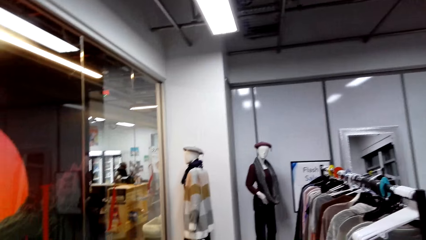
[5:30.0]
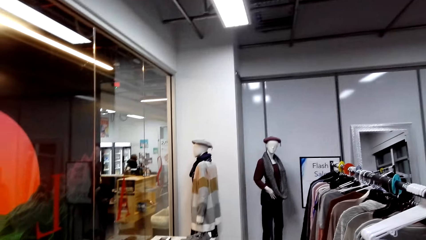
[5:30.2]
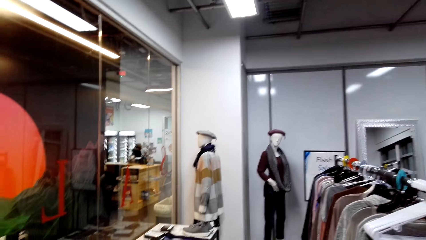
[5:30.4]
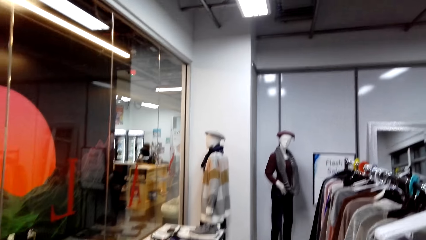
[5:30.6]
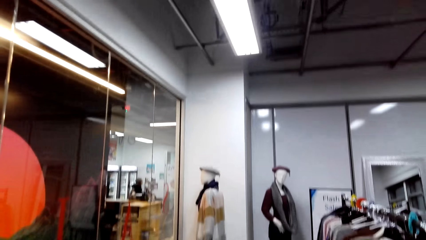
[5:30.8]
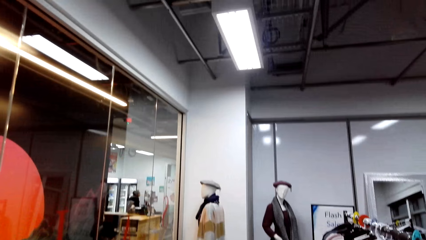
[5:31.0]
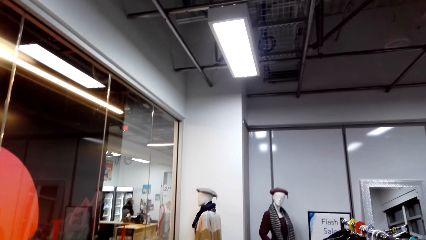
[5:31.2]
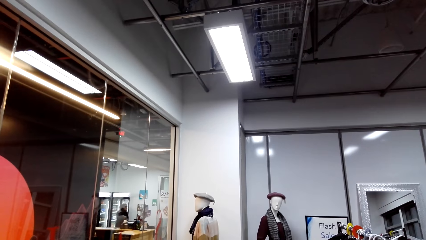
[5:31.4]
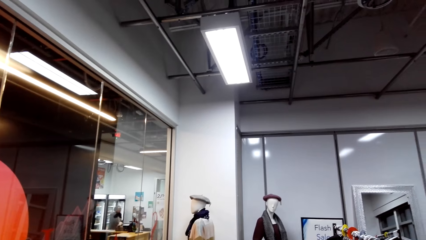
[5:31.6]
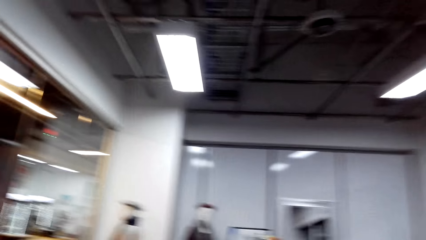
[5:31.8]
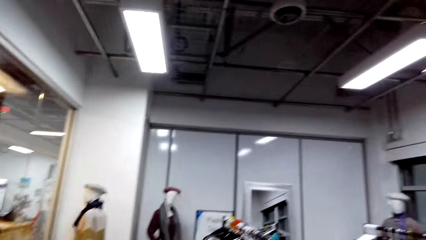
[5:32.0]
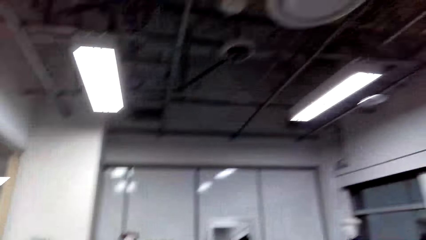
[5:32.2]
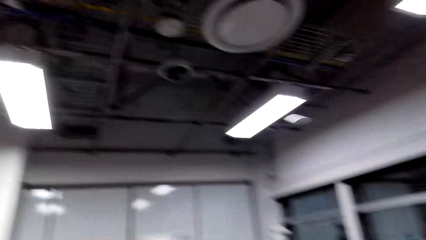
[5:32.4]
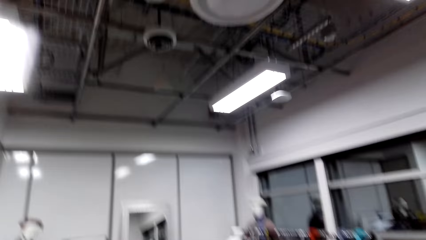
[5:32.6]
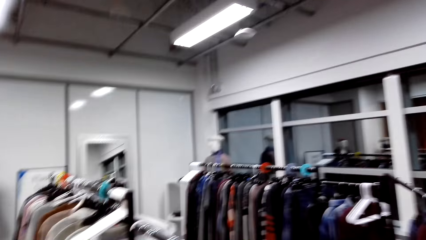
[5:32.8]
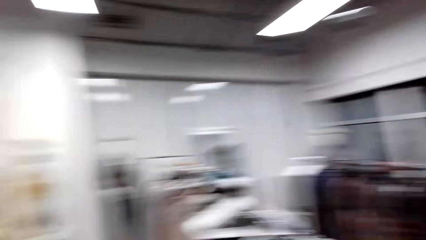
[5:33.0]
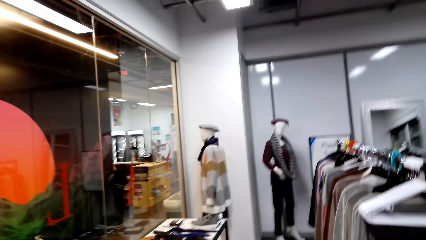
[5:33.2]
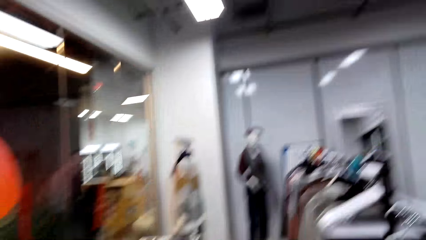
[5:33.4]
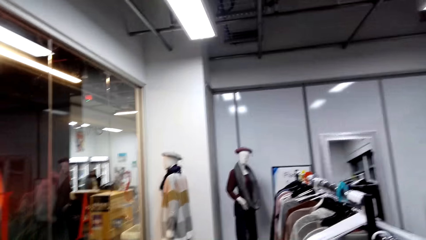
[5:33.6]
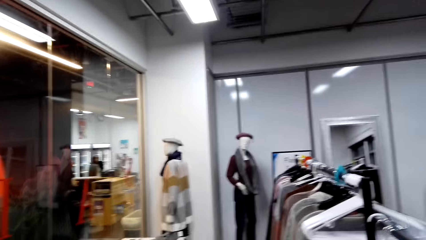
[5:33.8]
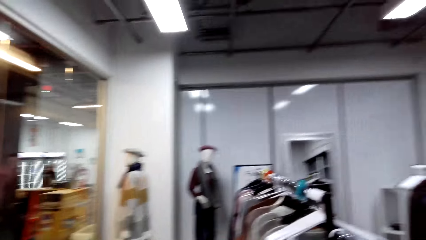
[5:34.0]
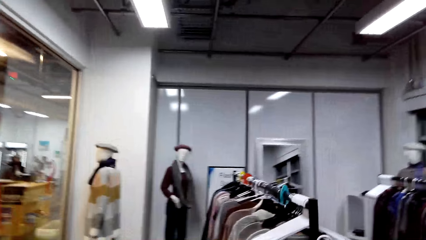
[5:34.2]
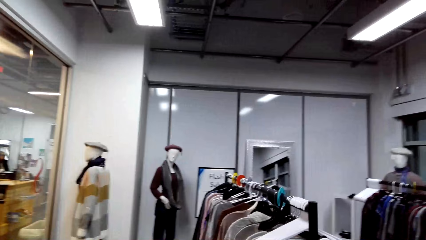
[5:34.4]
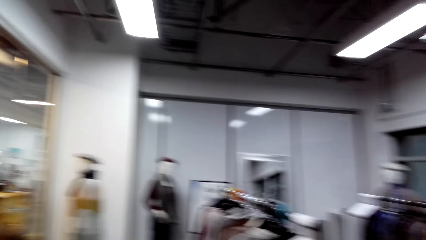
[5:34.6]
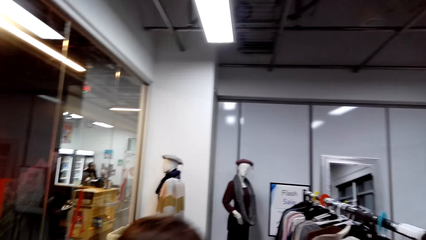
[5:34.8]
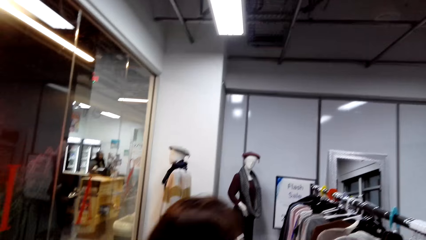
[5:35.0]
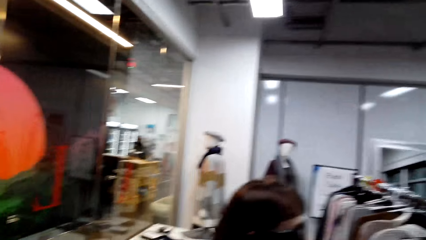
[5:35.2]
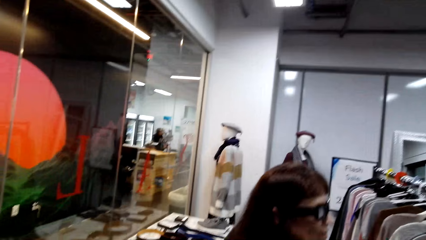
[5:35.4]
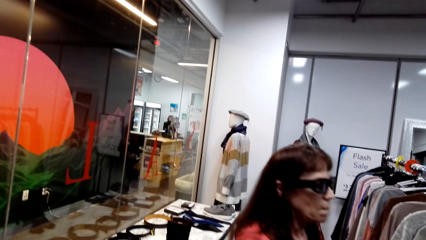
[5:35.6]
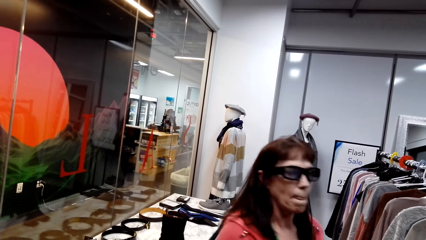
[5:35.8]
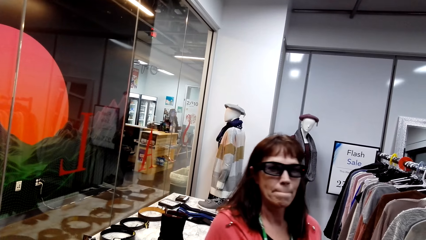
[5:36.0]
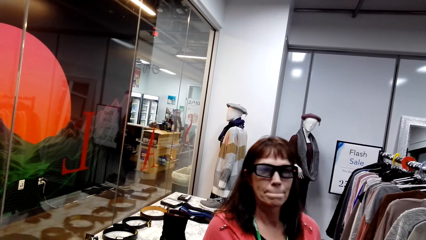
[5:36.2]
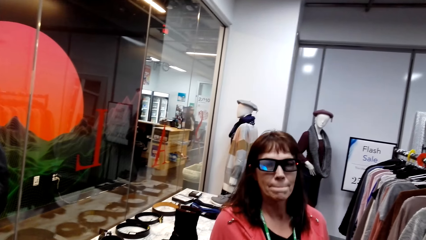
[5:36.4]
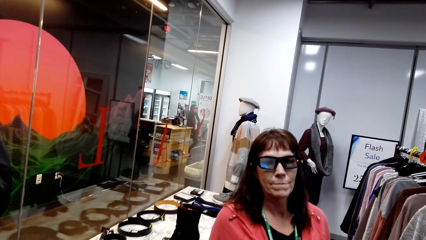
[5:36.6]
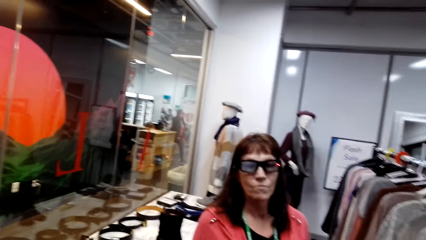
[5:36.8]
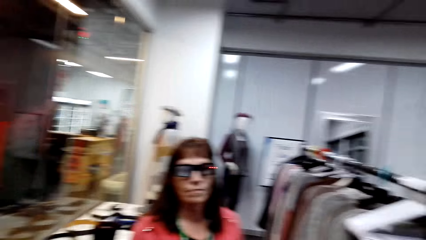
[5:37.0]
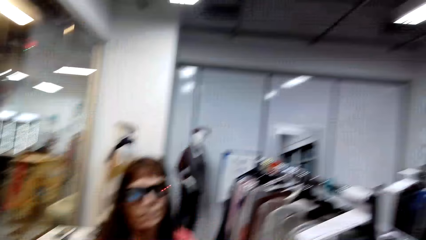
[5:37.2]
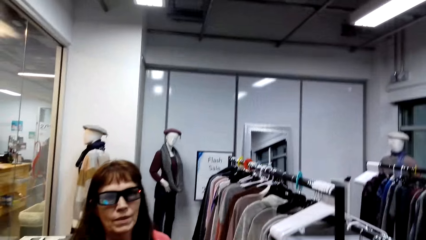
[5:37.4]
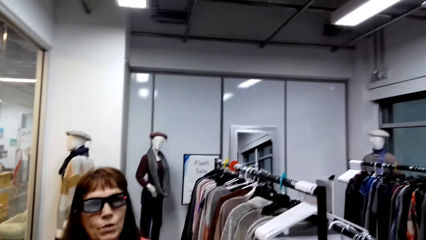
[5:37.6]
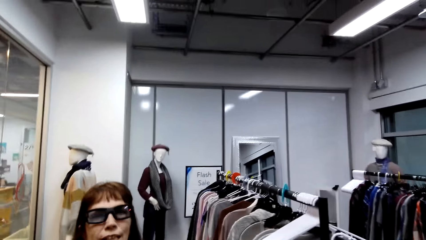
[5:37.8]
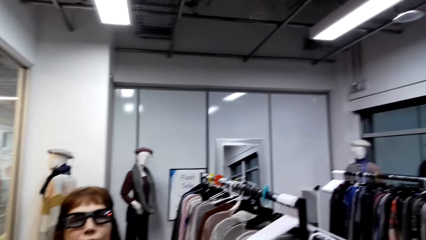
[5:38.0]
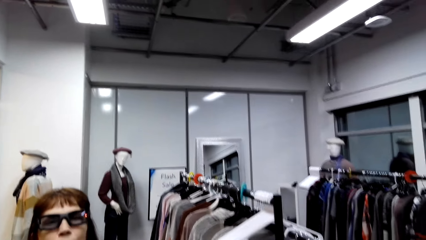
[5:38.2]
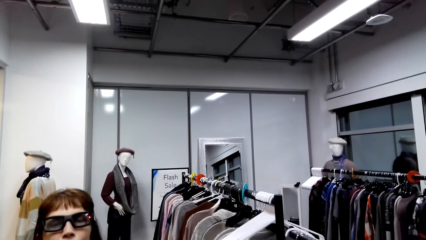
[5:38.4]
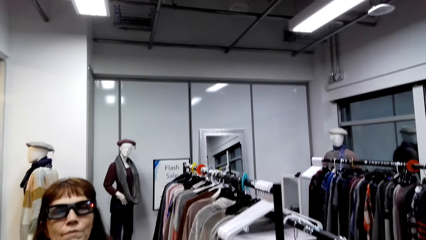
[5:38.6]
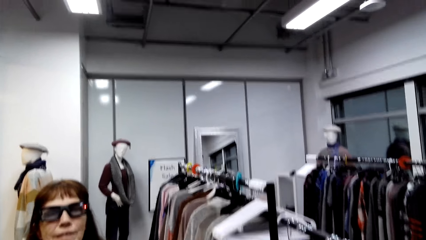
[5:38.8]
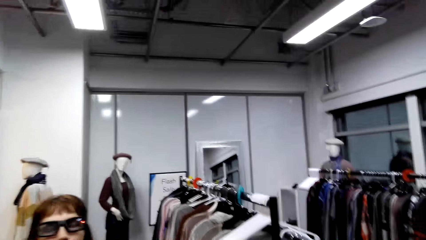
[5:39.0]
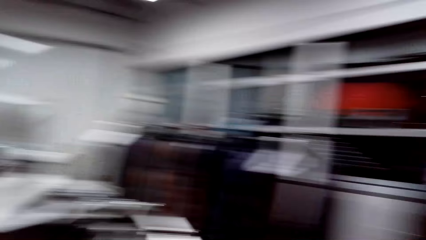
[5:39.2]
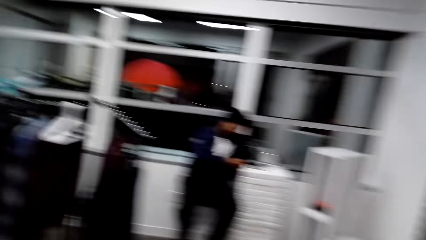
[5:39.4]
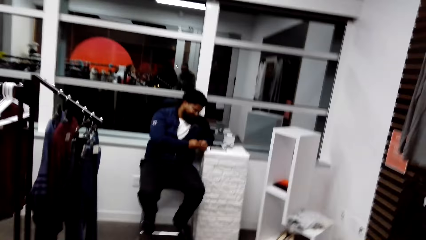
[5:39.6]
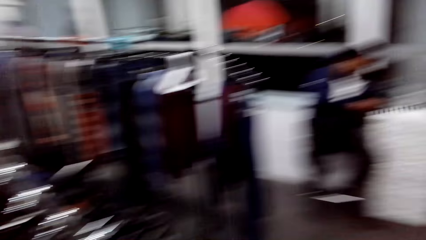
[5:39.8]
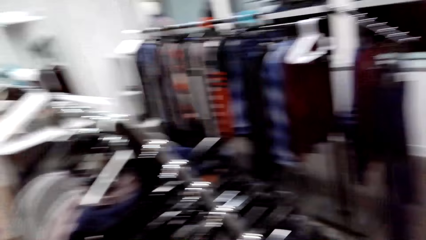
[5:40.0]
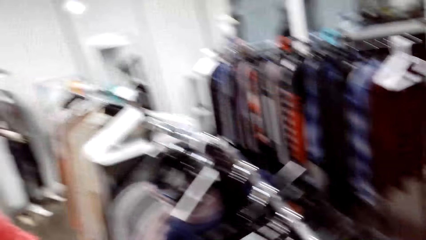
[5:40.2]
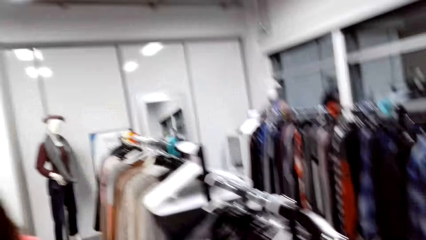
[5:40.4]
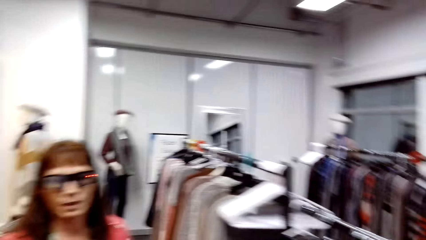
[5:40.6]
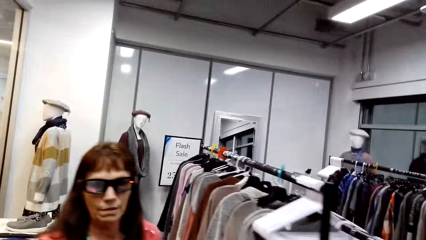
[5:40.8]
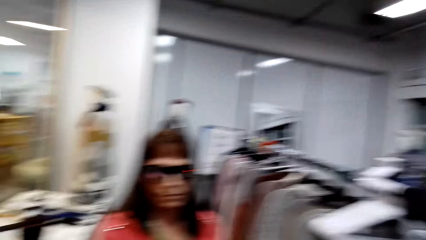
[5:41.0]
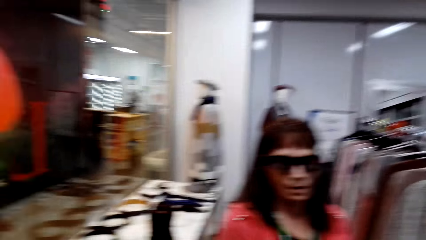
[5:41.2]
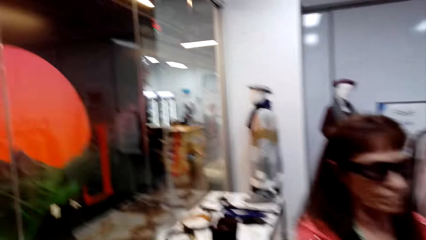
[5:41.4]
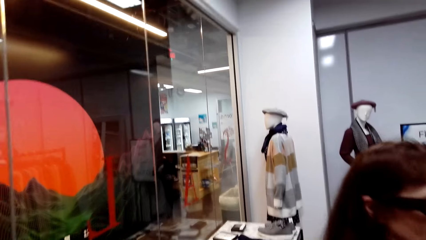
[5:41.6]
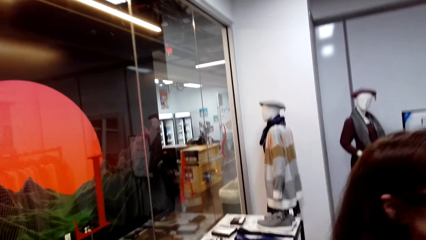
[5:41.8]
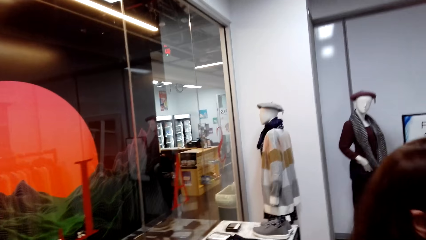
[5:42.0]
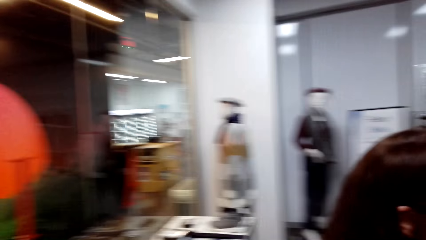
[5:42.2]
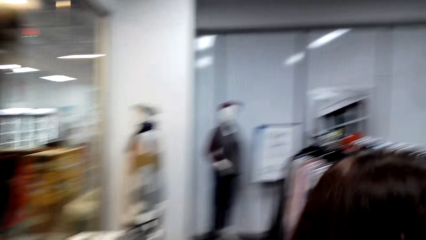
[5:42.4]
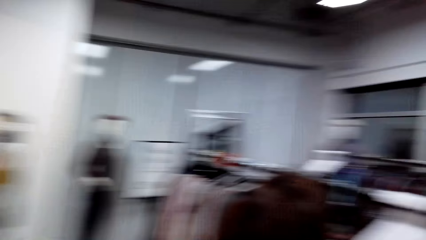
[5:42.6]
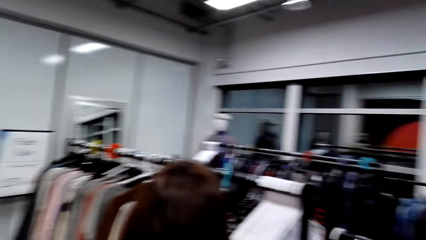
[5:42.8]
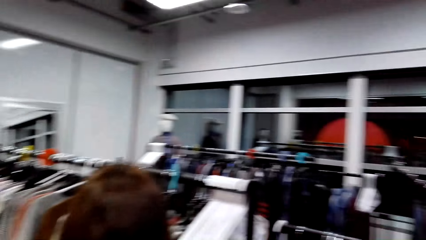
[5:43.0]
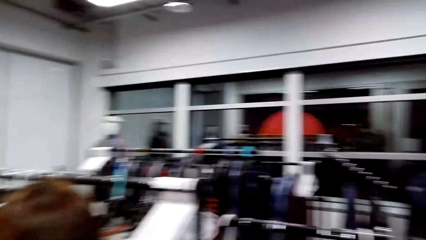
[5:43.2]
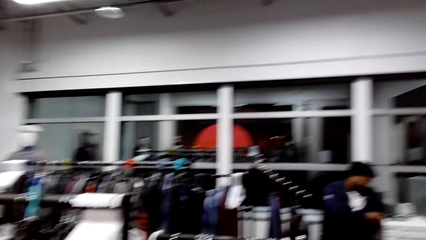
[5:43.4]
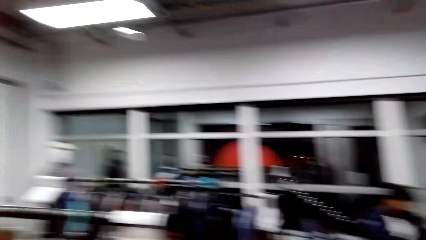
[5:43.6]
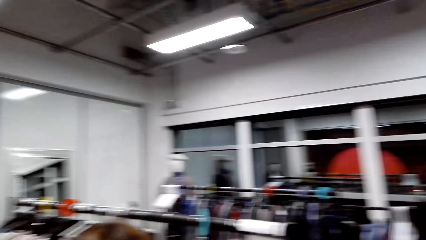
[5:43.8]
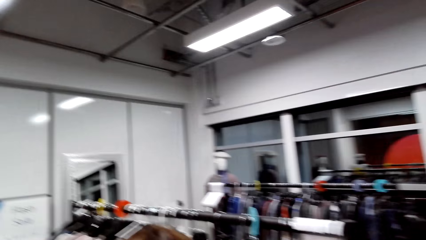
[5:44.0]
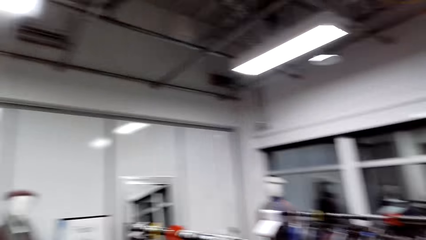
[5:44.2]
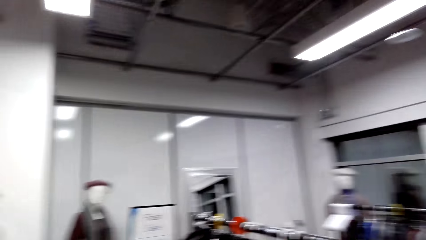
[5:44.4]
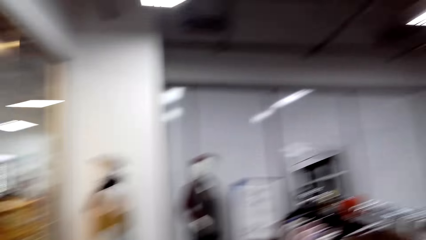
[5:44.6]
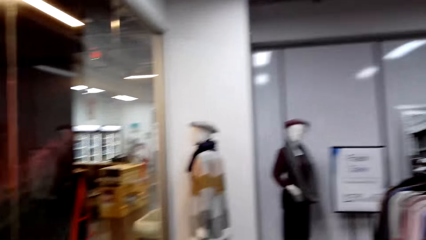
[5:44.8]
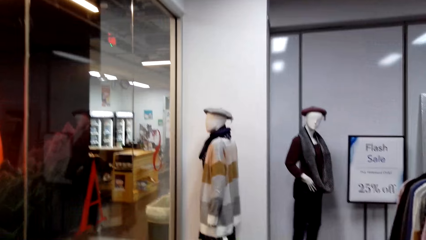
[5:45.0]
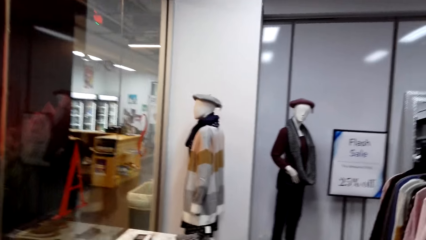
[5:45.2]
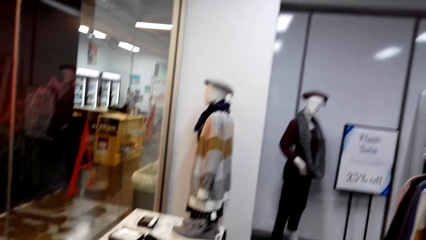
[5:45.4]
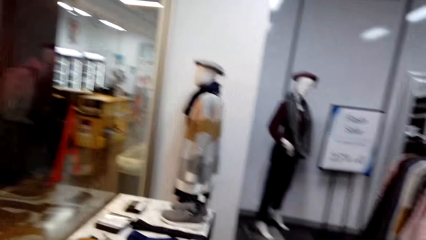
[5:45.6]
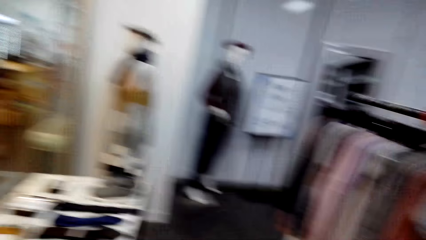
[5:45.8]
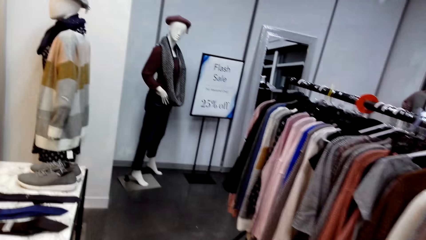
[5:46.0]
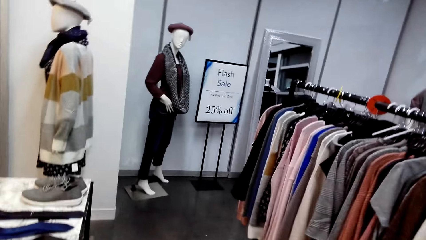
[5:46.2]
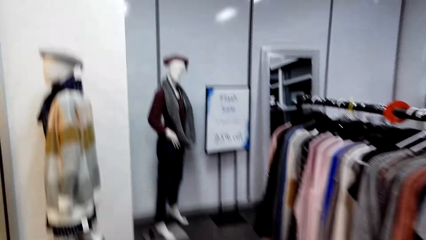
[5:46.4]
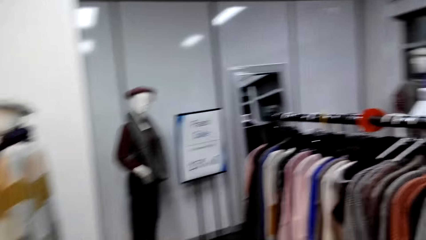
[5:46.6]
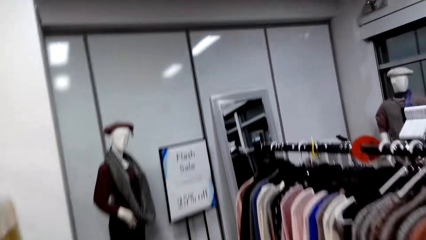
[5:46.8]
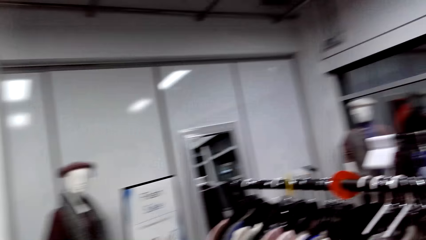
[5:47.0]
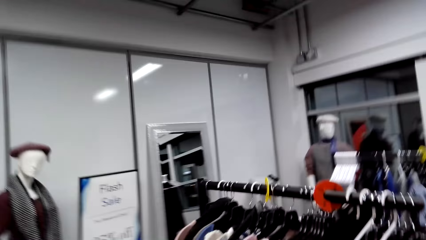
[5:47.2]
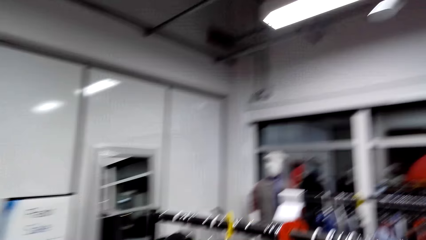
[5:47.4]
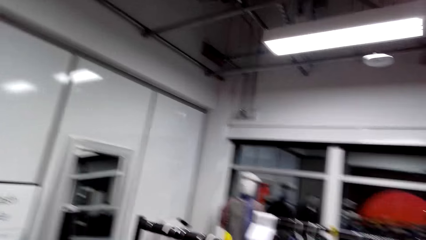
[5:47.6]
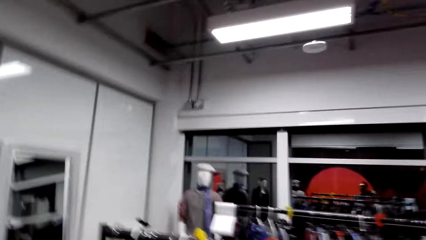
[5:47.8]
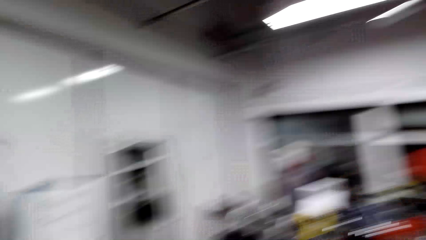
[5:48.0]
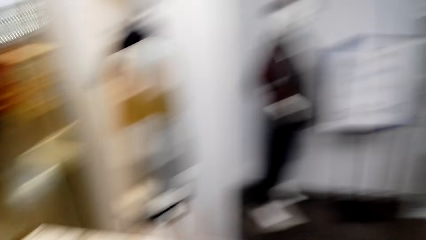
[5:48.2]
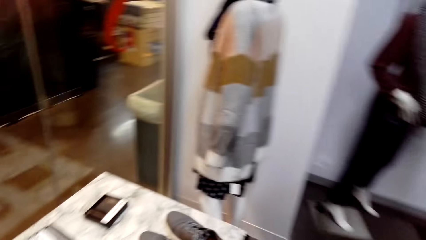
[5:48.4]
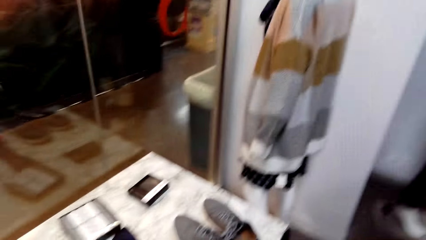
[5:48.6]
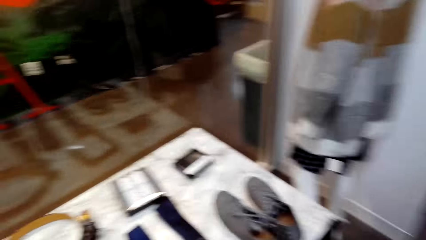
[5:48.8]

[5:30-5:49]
The camera wearer looks around the clothing store. They dialogue with a woman. They look at the woman. They look around. They walk around the clothing store.
